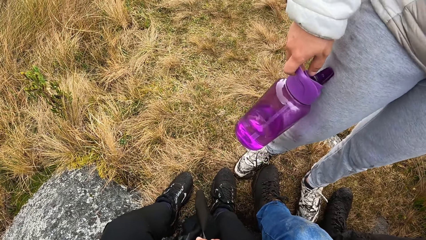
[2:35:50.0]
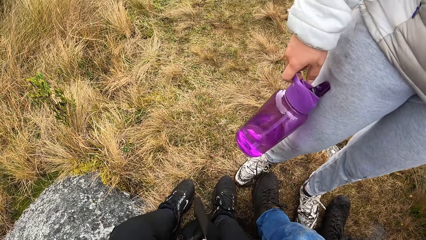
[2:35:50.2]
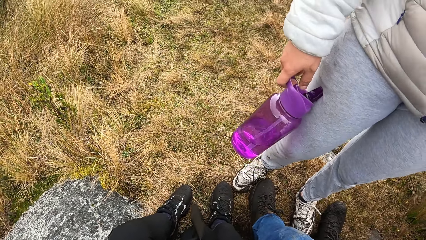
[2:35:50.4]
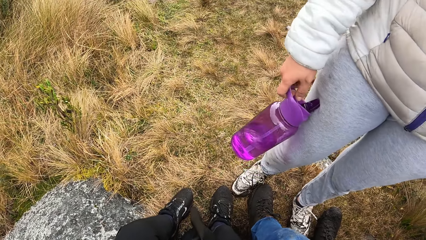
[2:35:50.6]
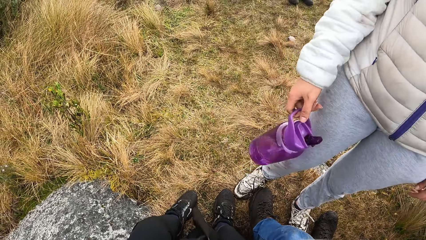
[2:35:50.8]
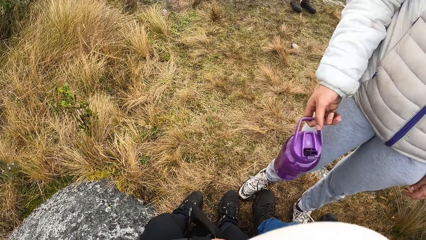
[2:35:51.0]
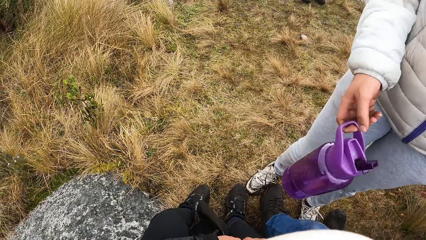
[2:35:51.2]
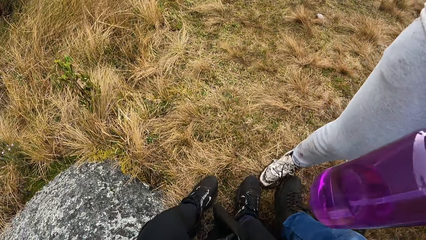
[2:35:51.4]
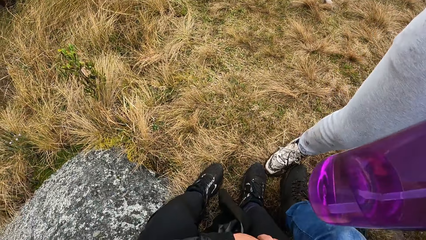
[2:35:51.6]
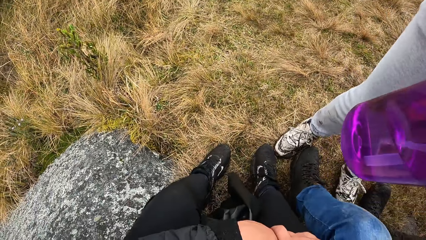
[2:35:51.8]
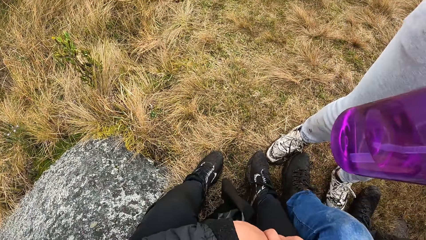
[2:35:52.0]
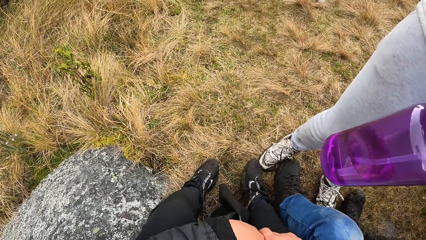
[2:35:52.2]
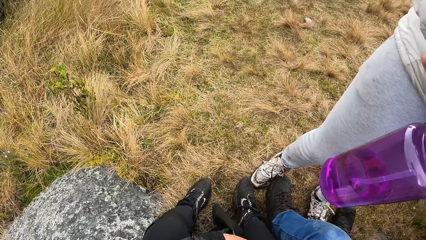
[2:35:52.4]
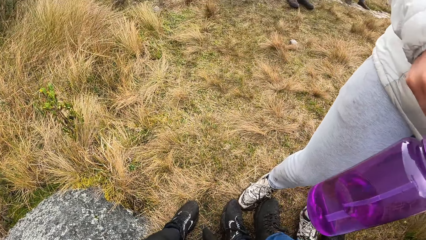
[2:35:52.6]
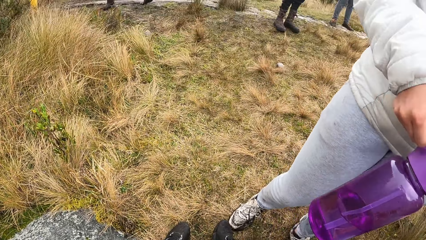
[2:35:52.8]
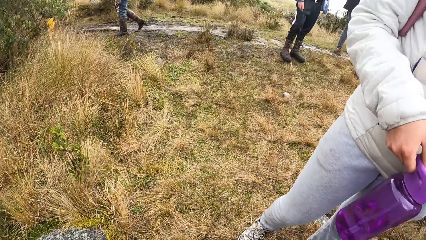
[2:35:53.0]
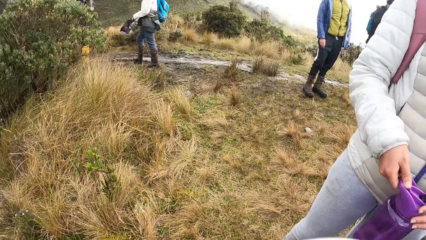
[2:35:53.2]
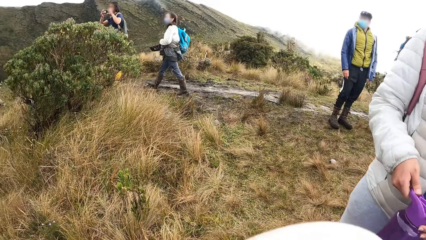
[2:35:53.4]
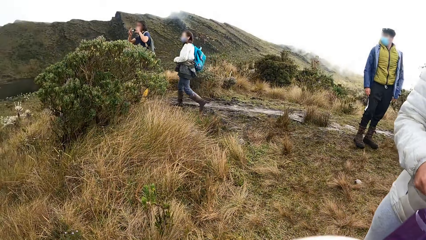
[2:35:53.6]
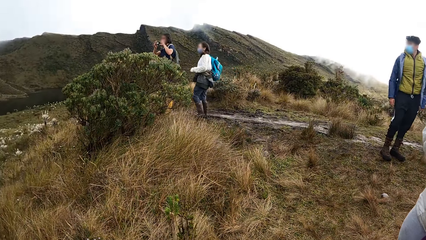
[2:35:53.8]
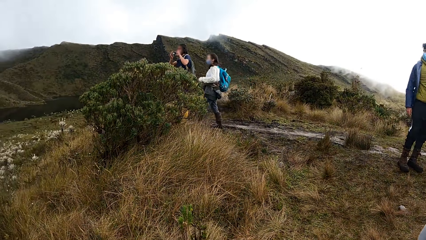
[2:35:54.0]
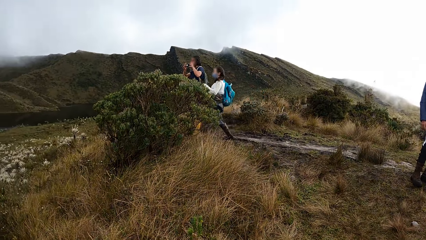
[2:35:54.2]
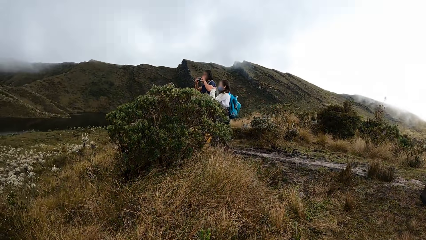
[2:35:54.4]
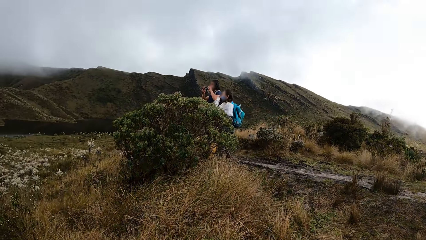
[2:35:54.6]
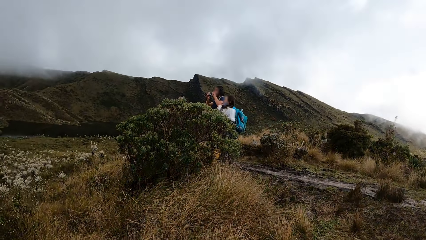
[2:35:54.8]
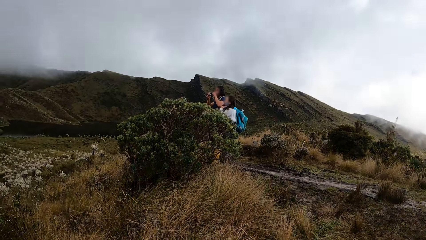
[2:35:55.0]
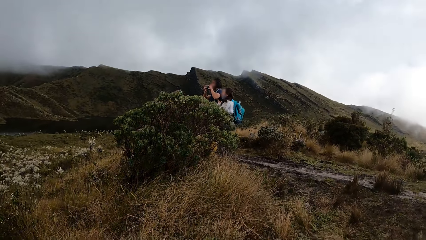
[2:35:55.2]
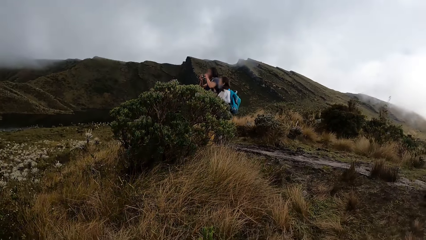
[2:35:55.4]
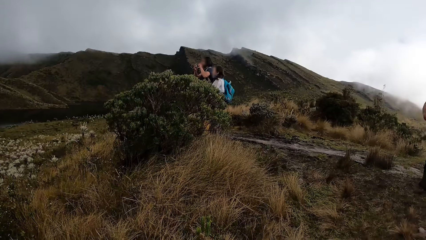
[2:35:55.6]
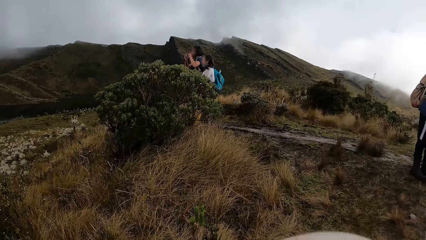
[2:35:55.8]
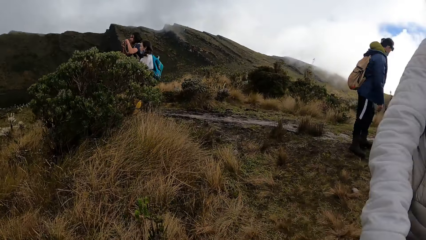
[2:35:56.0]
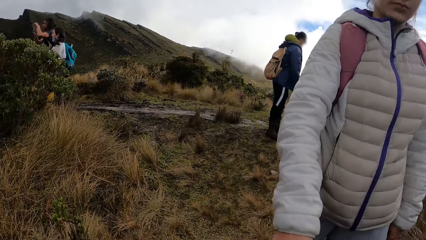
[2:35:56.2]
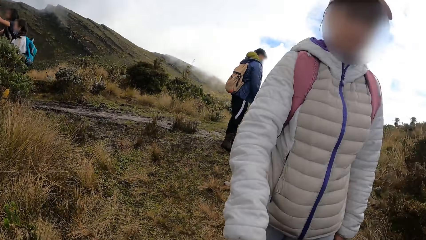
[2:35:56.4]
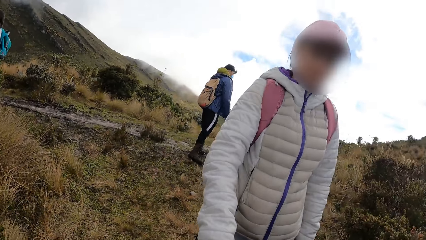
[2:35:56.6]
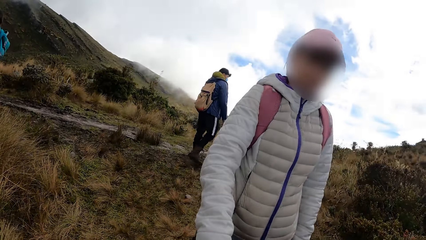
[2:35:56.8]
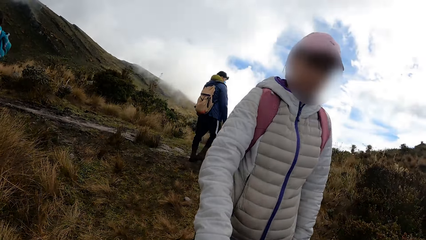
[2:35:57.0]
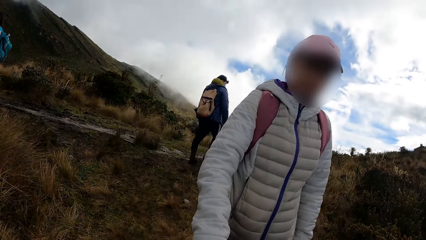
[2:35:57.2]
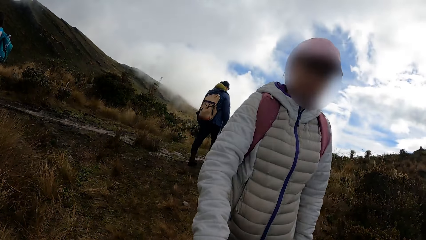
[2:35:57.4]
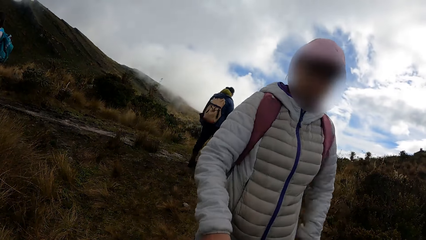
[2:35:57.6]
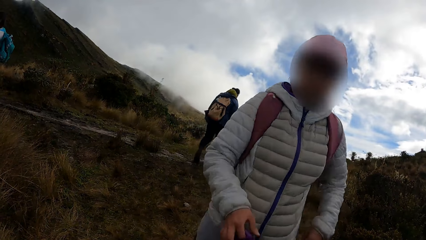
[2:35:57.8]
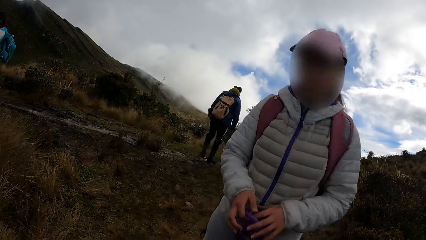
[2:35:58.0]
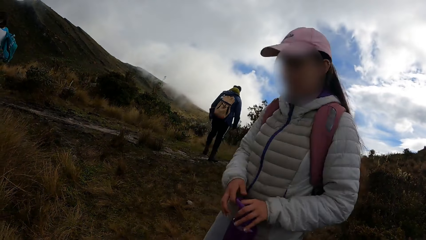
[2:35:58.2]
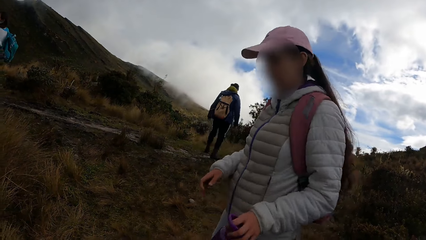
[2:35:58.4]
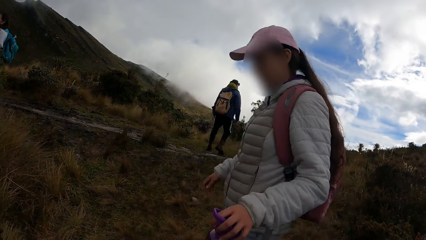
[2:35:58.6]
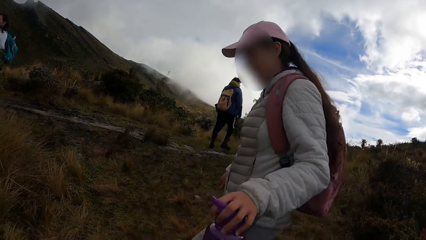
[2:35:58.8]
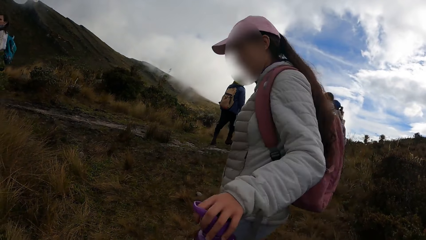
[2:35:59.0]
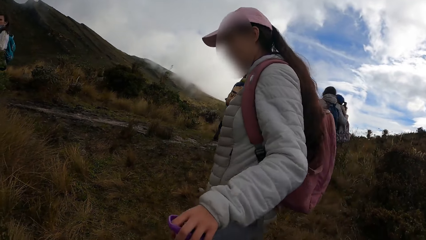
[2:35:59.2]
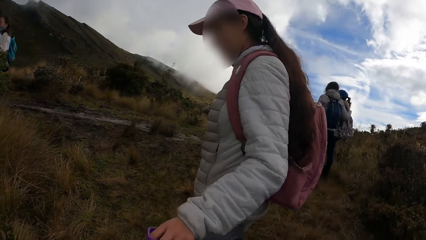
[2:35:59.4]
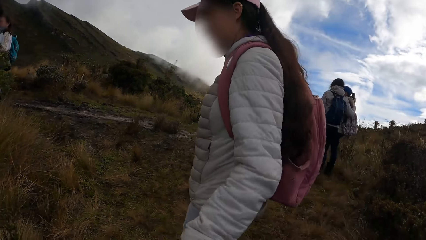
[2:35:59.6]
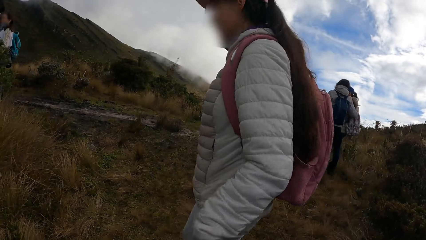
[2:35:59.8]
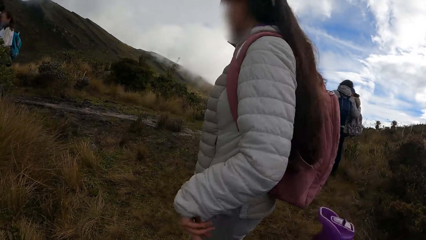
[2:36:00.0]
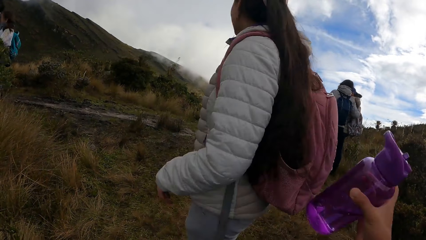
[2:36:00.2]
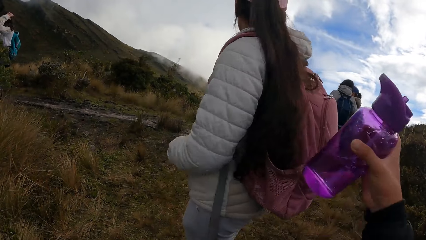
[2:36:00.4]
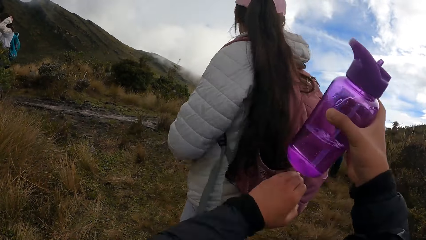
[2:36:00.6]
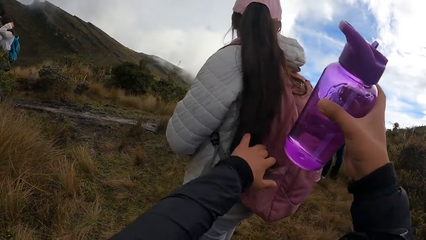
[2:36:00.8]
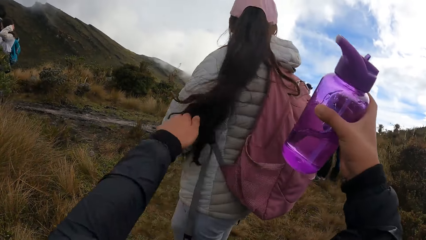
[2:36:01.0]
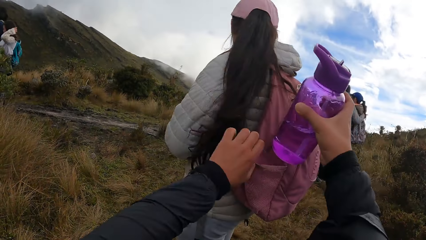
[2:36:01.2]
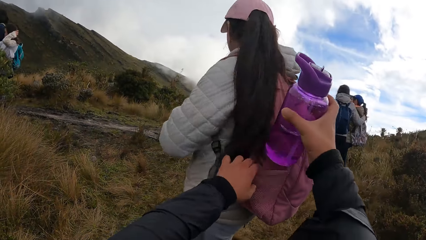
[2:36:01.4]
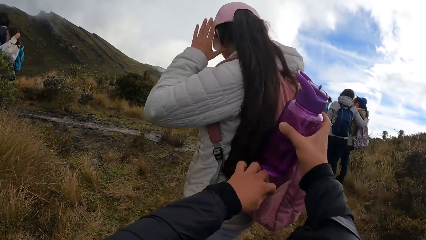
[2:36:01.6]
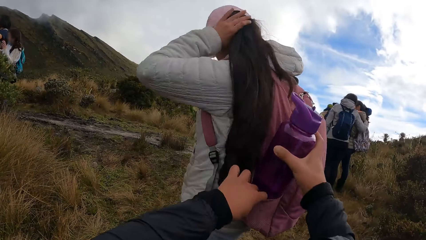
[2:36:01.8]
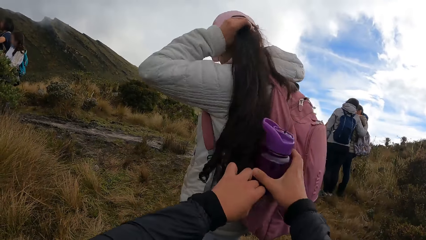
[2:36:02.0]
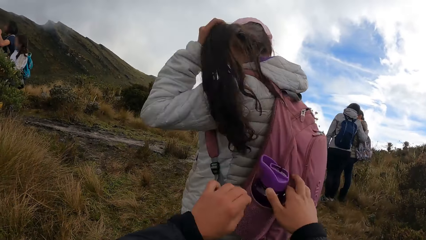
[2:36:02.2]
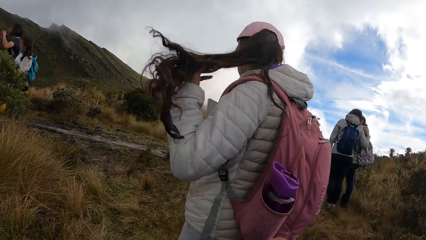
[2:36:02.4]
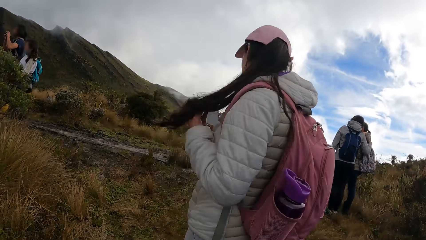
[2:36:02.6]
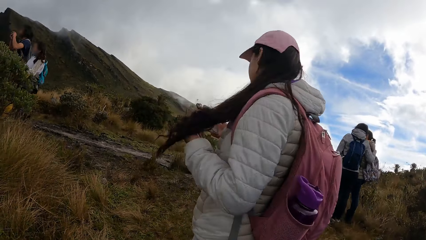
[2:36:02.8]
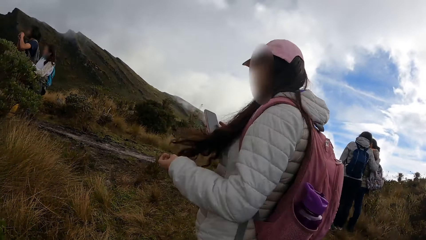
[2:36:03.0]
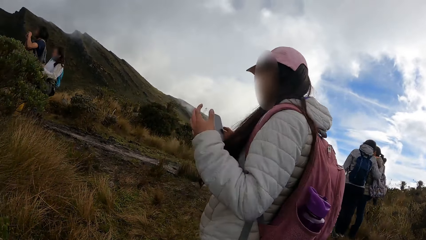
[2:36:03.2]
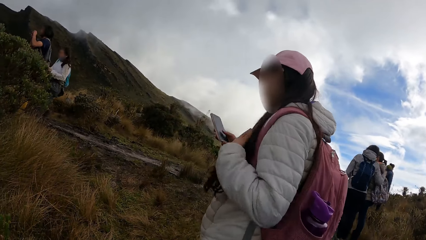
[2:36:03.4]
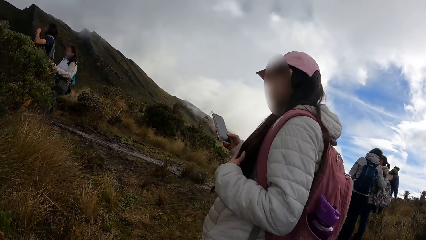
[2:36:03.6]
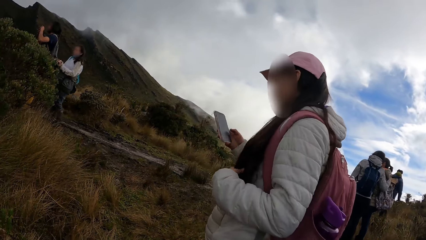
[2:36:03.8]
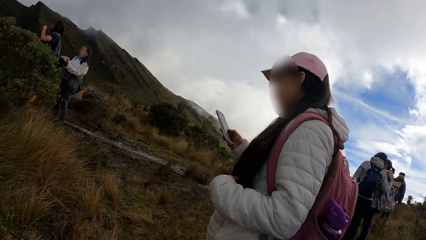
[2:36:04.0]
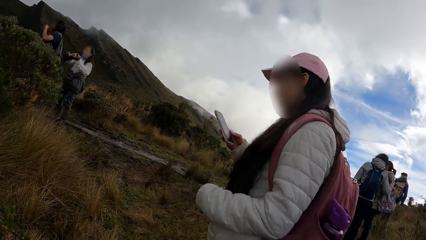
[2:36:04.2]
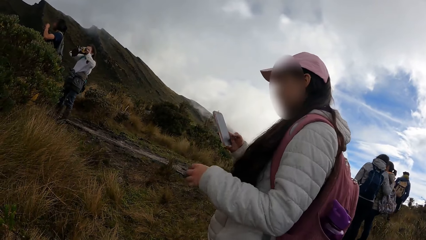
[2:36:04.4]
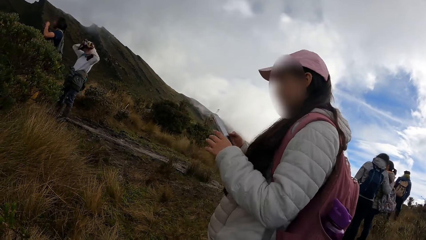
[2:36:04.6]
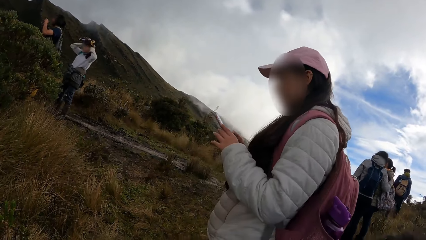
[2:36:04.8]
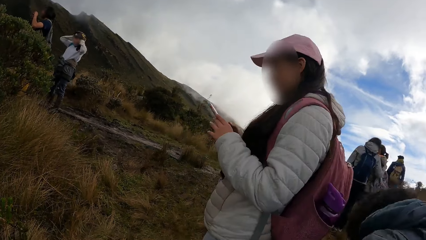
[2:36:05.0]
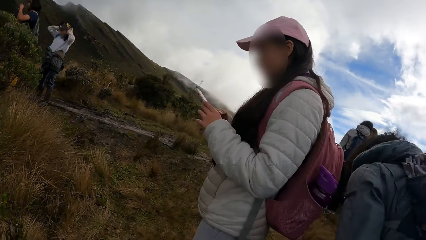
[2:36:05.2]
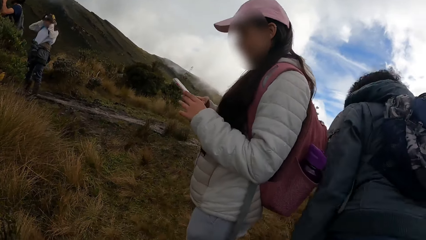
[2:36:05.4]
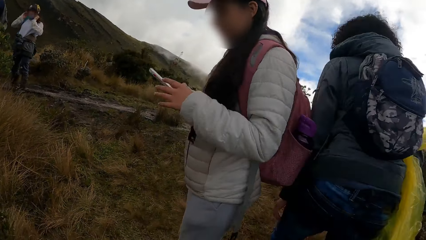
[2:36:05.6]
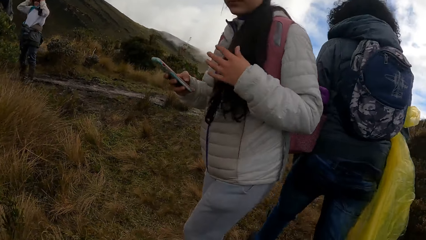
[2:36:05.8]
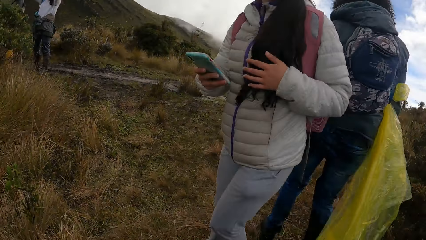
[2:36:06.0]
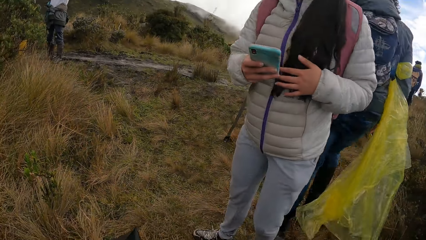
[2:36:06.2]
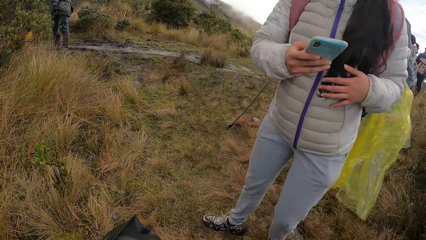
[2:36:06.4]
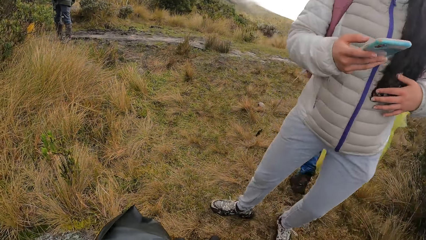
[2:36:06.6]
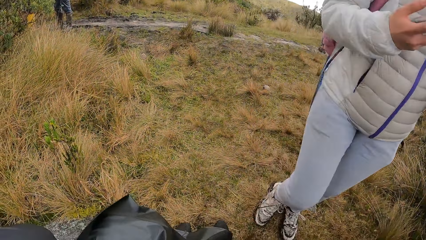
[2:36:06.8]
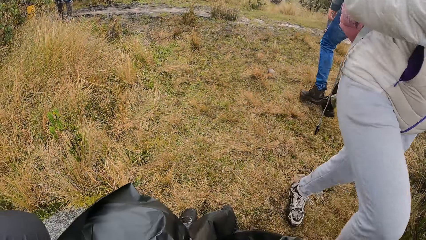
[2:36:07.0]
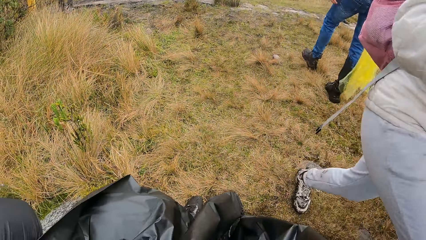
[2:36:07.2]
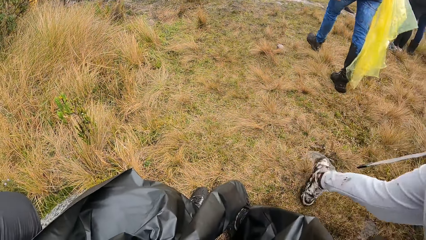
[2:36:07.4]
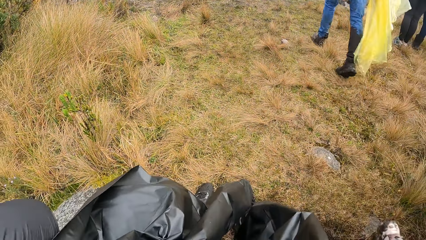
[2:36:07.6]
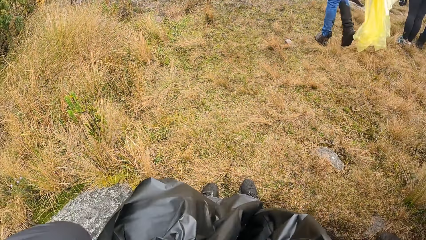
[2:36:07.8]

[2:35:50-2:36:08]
A man snaps pictures with a phone in his hands. A woman passes the water bottle from her right hand to her left hand, and gives the water bottle to the camera wearer with her left hand. The camera wearer puts the water bottle in the side pocket of a bag with her right hand. The woman operates a phone with her right hand. Another woman wears a camera on her head with her hands.
